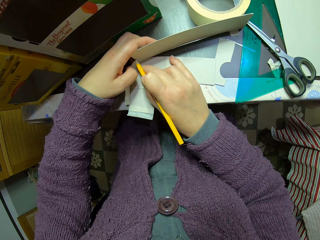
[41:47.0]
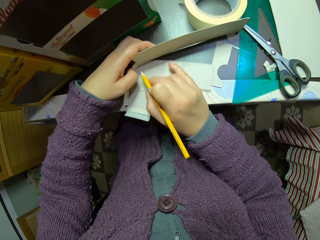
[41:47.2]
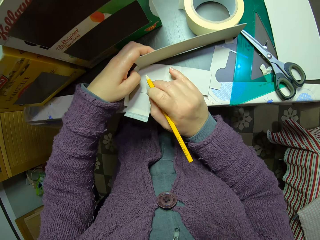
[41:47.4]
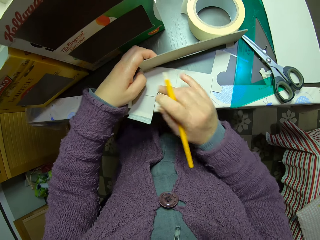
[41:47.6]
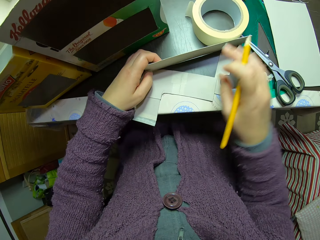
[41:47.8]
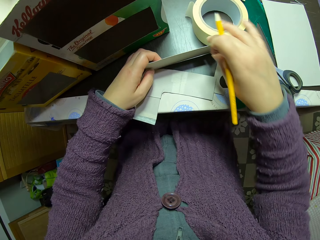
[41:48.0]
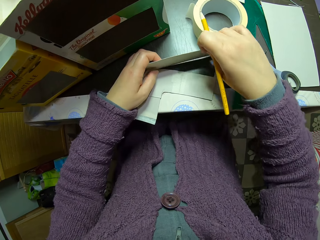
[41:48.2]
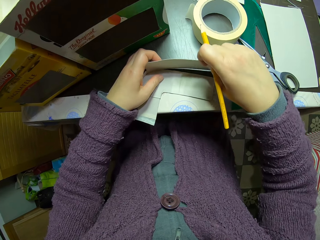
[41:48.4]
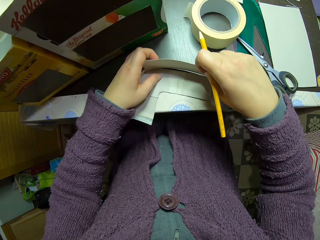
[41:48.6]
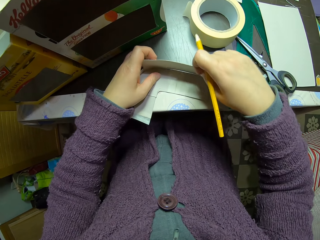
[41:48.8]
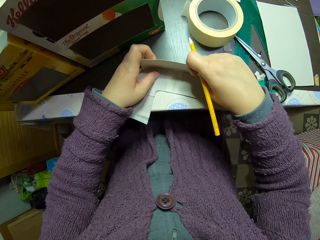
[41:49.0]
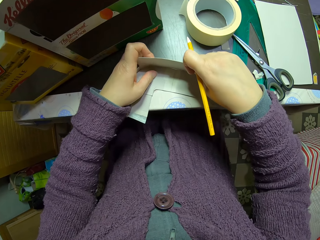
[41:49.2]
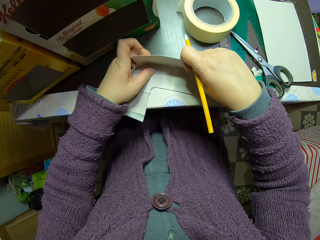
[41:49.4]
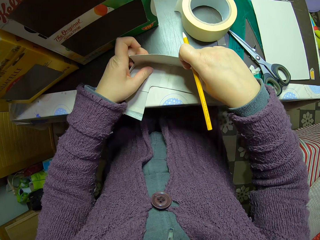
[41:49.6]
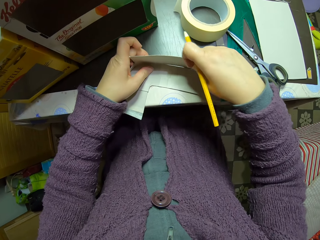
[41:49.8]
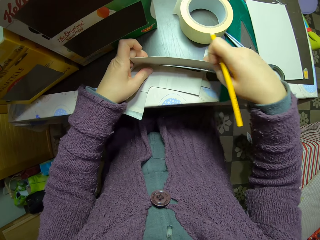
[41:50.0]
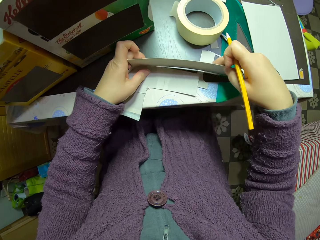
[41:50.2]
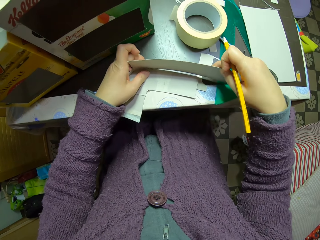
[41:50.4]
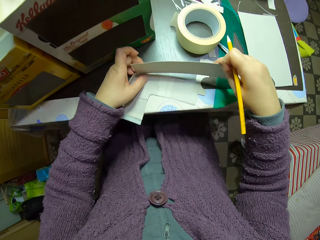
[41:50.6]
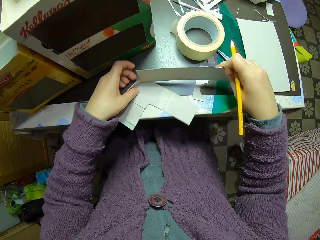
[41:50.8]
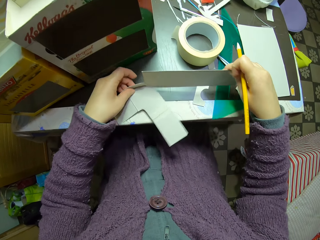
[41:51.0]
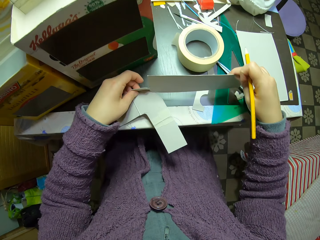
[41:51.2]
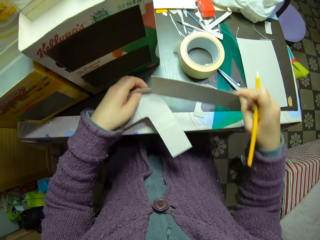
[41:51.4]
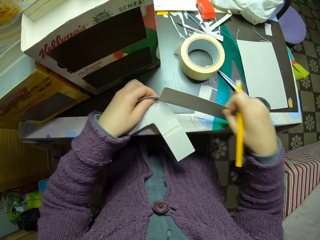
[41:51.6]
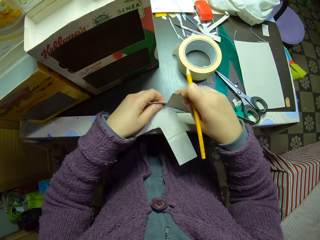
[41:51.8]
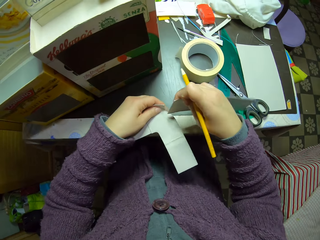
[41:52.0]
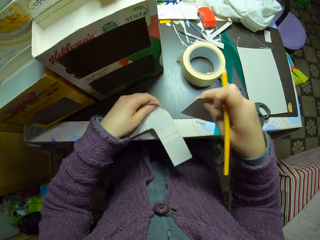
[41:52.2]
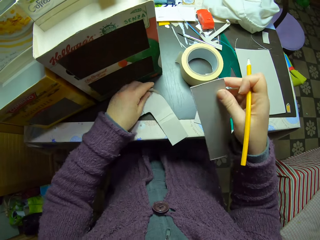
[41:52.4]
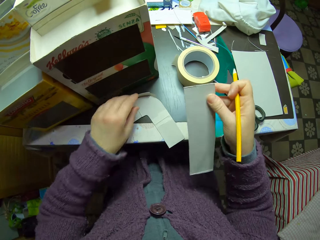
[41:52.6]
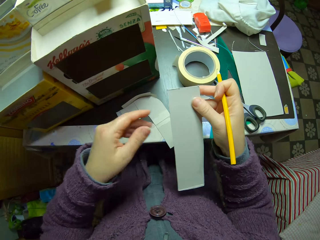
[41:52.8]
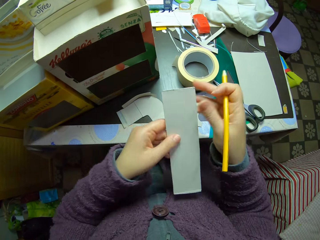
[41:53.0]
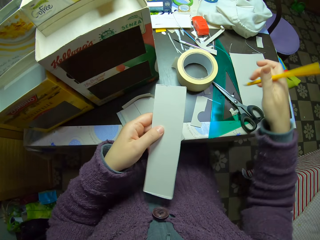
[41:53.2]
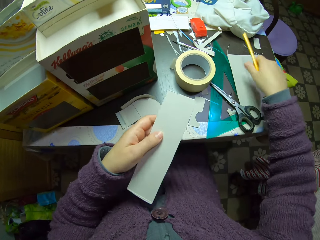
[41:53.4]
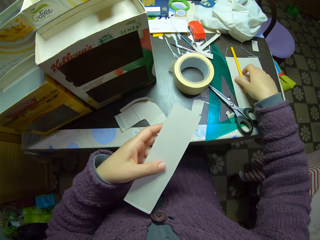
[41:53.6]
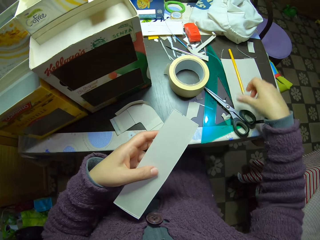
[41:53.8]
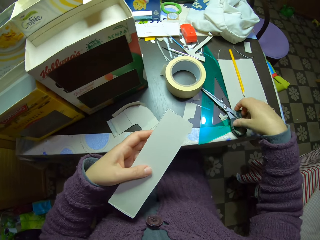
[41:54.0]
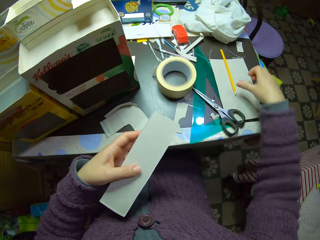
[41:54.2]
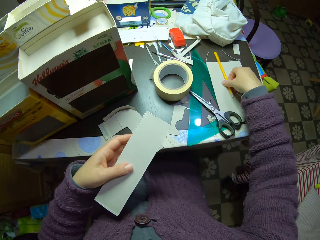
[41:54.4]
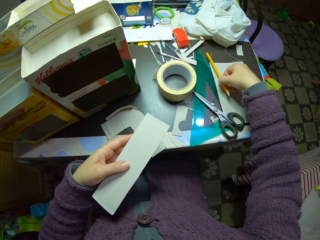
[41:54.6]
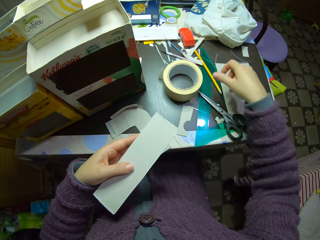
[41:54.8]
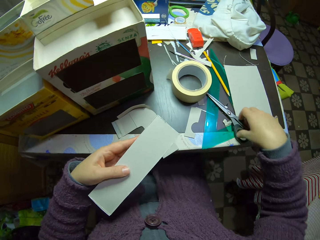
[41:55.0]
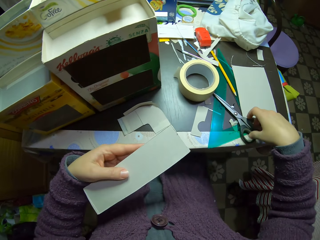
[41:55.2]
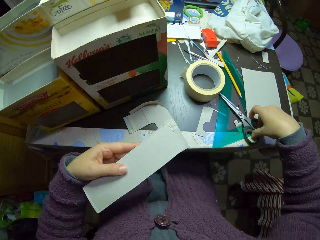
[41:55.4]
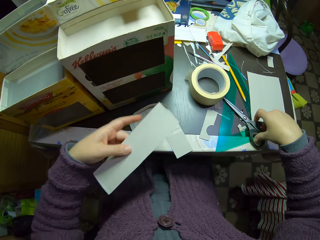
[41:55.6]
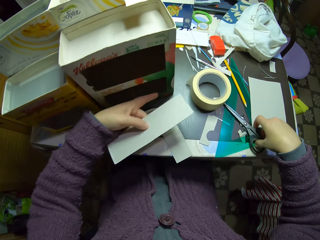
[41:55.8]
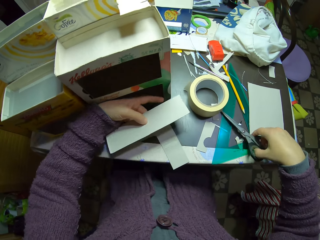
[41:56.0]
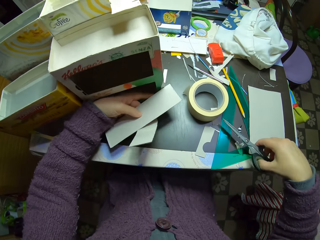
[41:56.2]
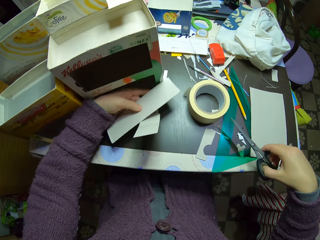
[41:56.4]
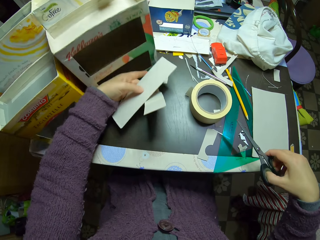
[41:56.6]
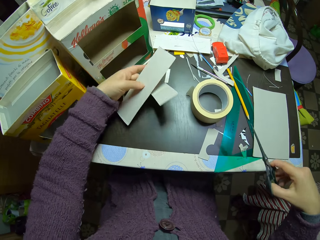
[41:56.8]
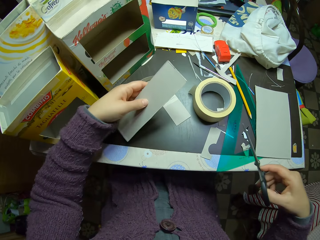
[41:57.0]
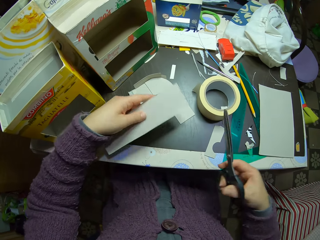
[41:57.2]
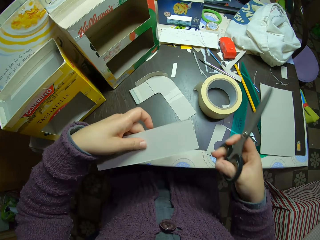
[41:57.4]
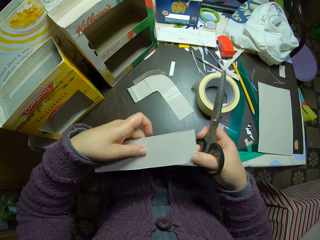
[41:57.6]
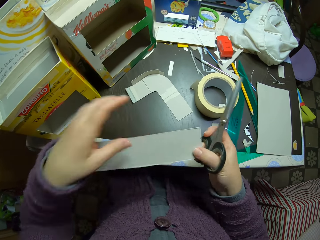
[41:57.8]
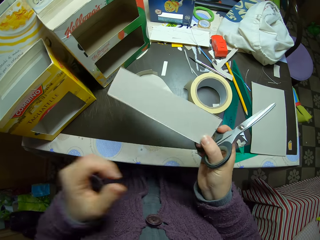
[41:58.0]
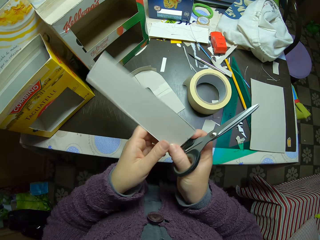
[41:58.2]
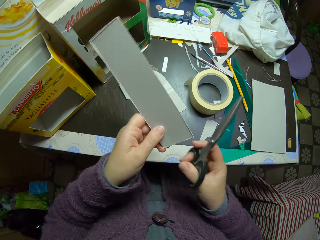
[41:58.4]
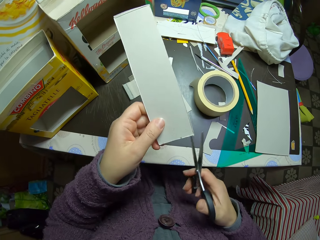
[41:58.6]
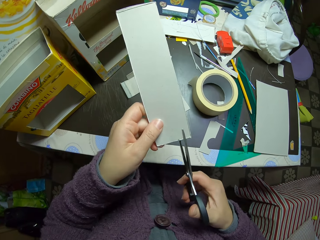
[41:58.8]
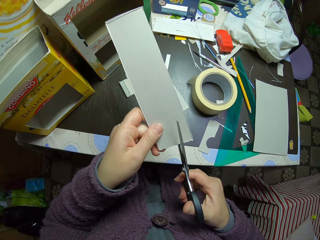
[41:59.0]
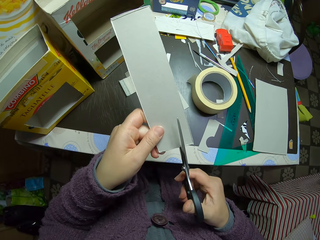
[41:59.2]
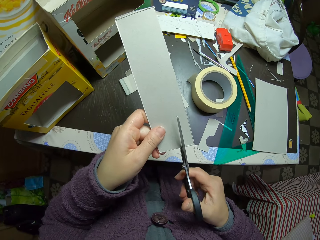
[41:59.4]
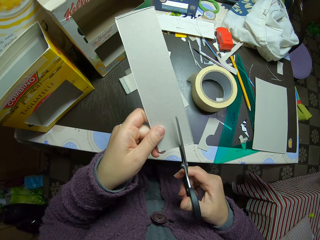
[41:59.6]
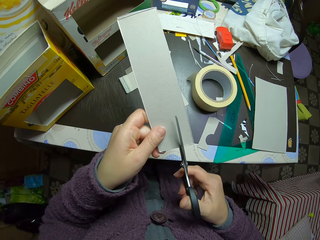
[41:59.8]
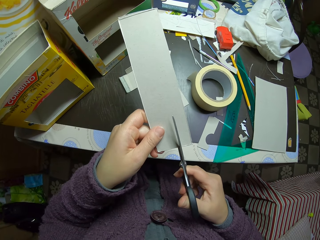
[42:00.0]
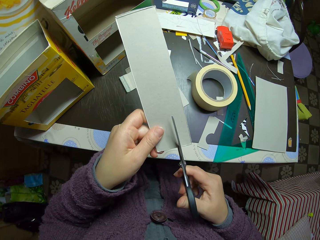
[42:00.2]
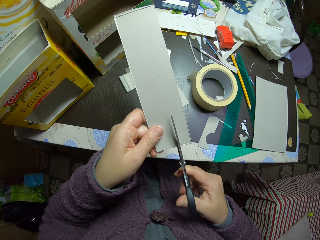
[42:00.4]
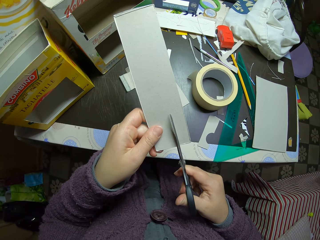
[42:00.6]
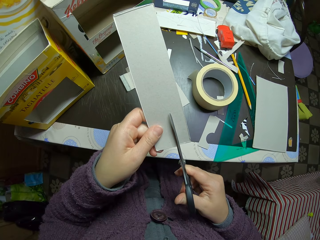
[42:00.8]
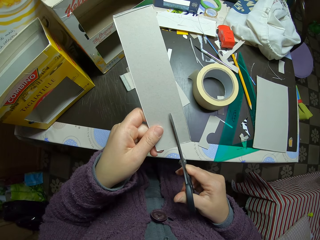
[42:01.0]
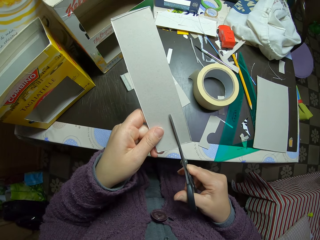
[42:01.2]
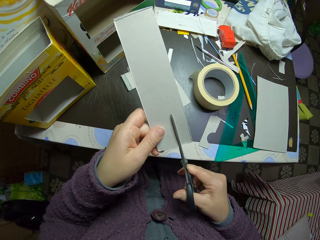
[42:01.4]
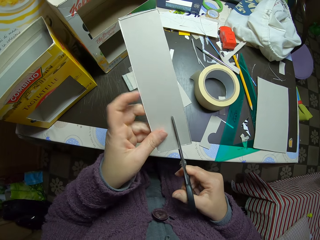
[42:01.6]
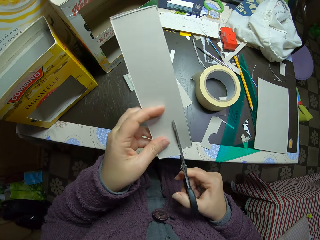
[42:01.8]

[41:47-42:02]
The camera wearer adjusts the paper's position on the table. They move the paperboard closer. They remove the paper from the joined paper at the base. They hold the paperboard. They drop the pencil on the table. They touch the scissors on the table. They pick the pair of scissors from the table. They move the pencil on the table. They pick the smaller piece of paper on the table. They move the cartons on the table. They cut the piece of paper with the scissors into two pieces.

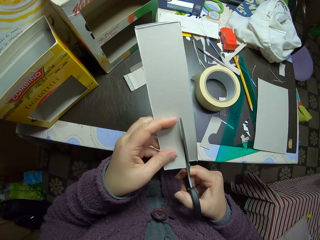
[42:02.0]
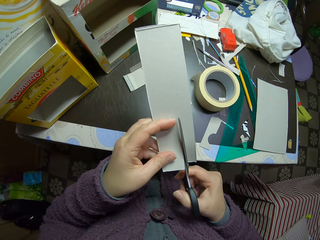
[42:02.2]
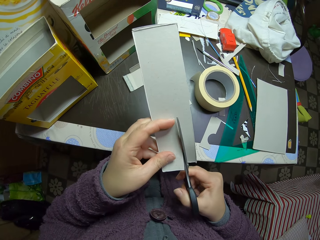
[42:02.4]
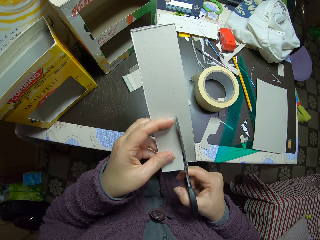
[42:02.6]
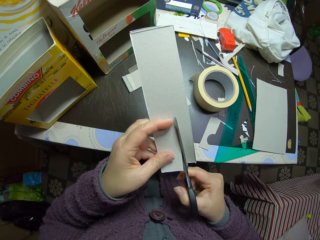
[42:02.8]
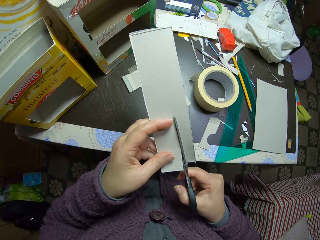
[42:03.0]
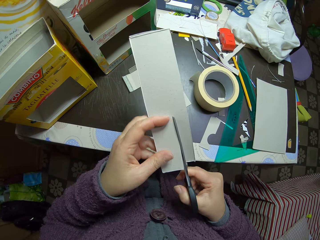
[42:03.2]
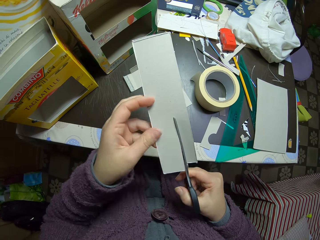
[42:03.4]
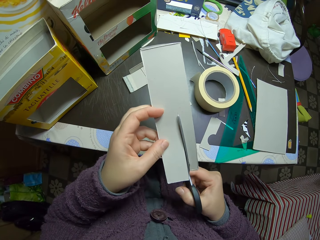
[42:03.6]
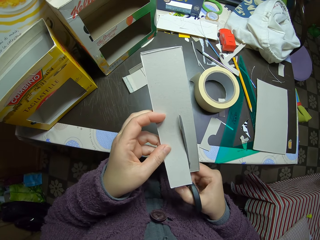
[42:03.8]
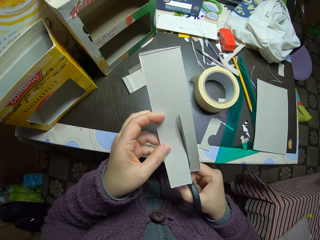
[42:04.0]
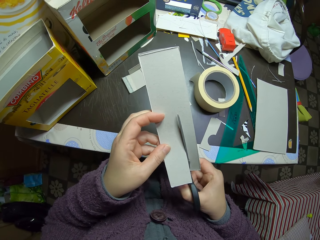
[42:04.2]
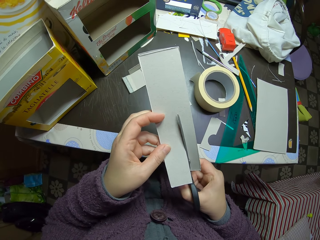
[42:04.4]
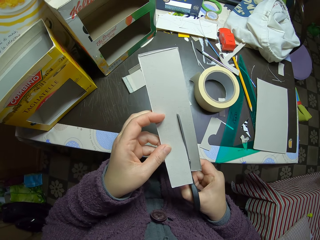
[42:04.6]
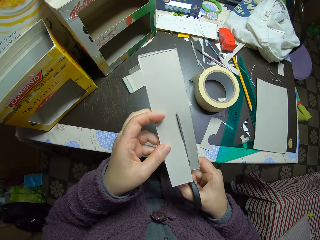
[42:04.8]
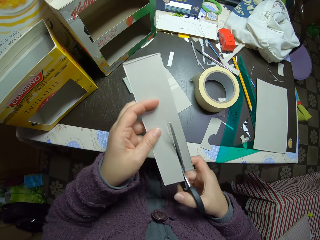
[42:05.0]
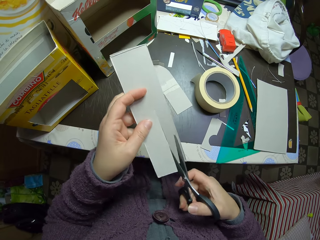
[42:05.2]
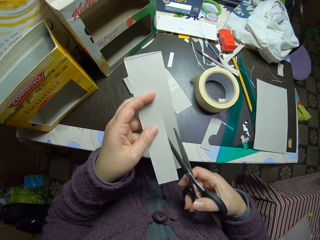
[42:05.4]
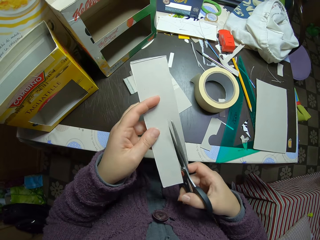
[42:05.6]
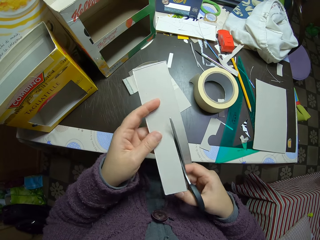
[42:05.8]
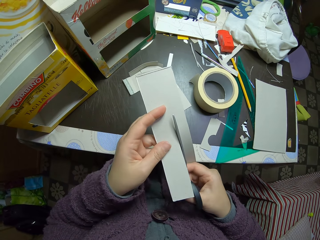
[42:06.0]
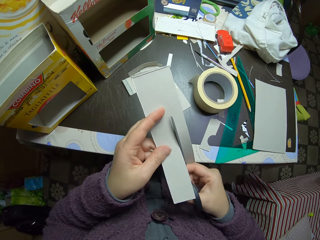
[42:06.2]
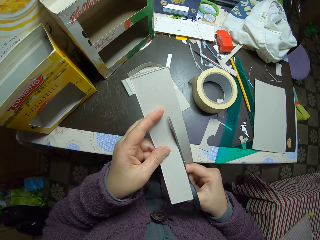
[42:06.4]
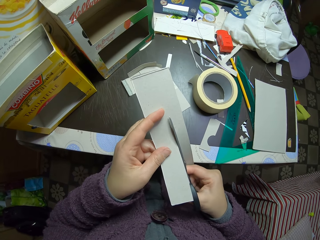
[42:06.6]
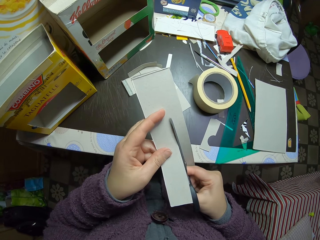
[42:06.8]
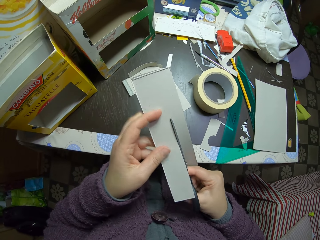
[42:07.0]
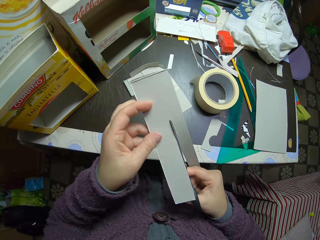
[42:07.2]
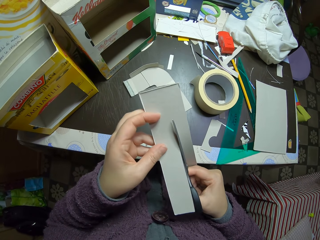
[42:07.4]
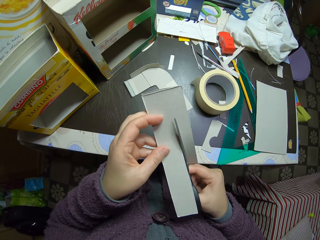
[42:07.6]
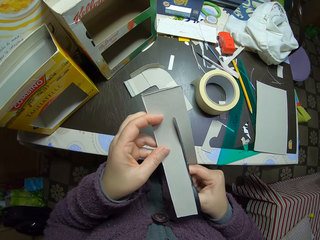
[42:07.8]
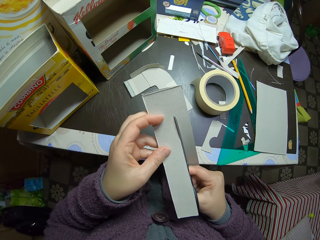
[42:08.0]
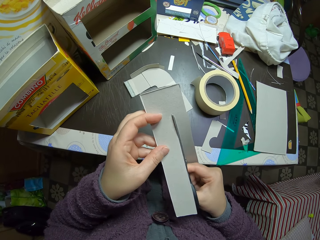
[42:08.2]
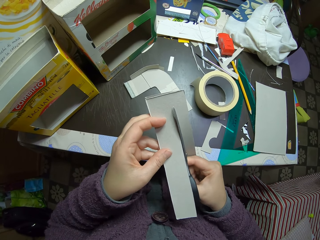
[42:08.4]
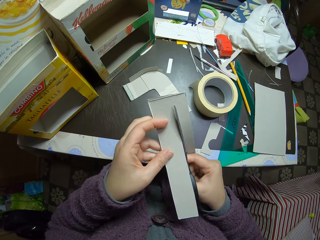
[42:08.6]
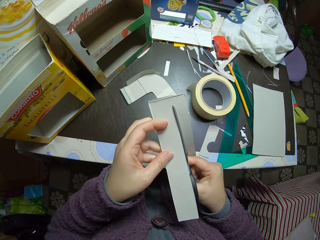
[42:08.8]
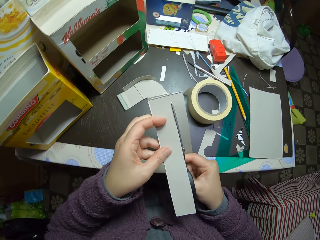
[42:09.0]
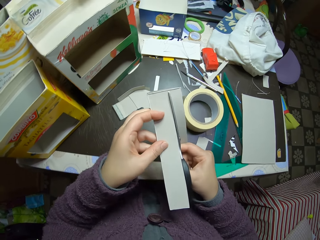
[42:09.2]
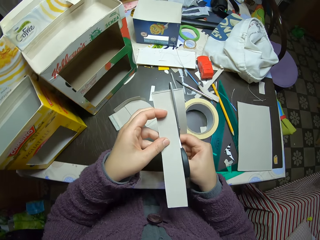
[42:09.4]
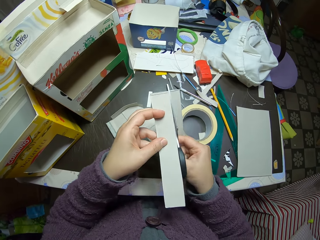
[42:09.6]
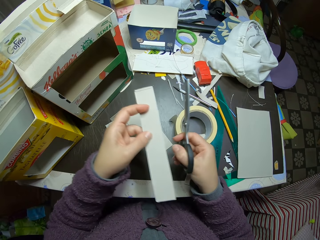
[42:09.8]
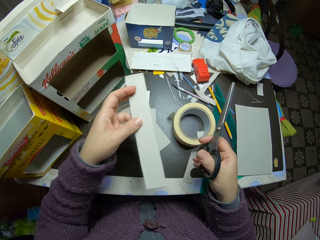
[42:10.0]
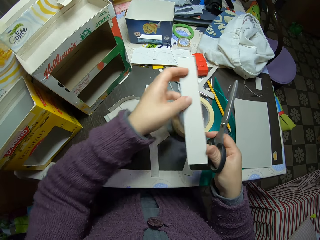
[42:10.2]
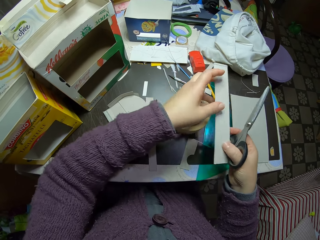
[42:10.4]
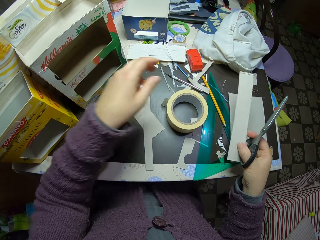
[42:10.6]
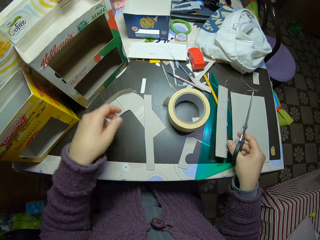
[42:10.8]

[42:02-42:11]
The camera wearer drops the piece of paper on the table.
